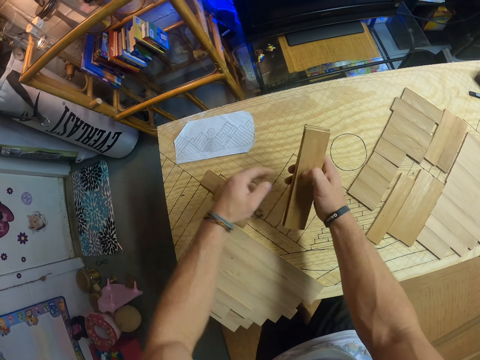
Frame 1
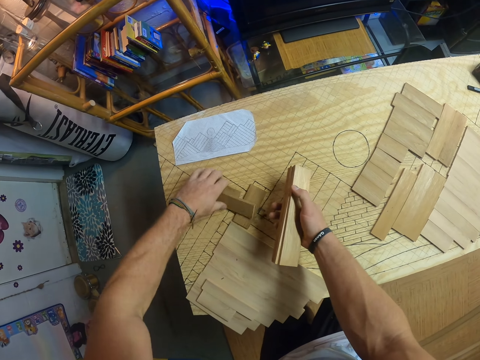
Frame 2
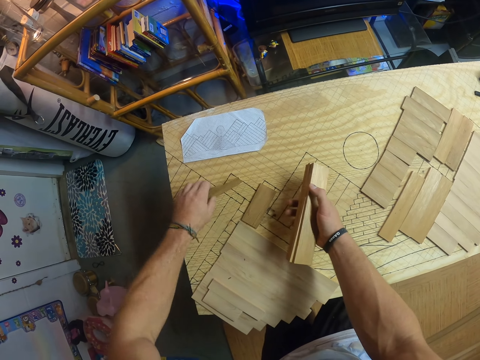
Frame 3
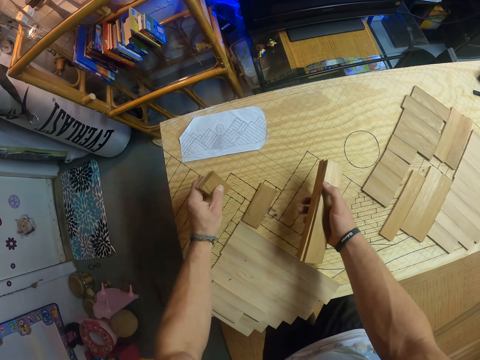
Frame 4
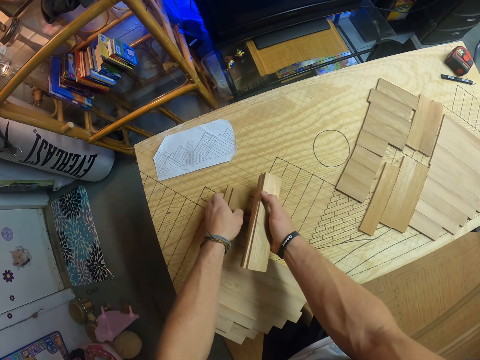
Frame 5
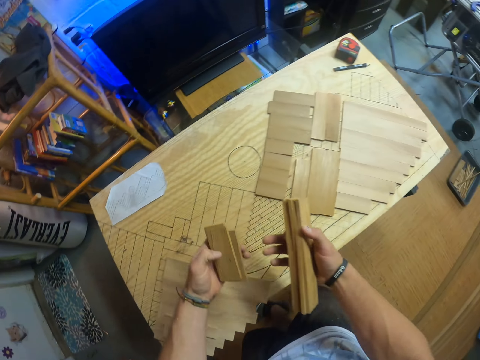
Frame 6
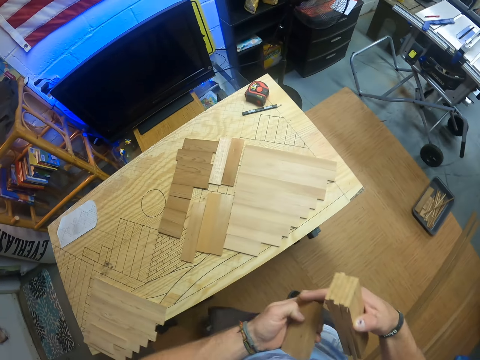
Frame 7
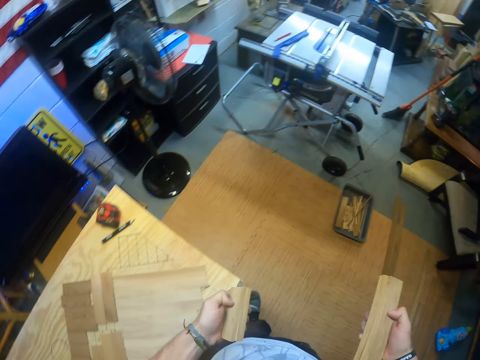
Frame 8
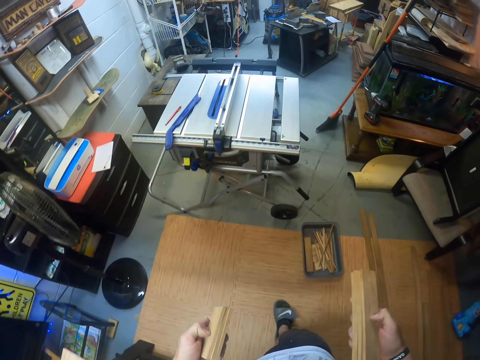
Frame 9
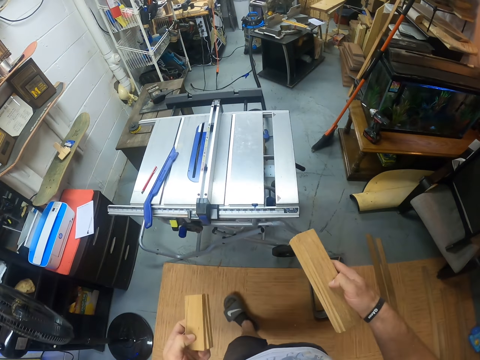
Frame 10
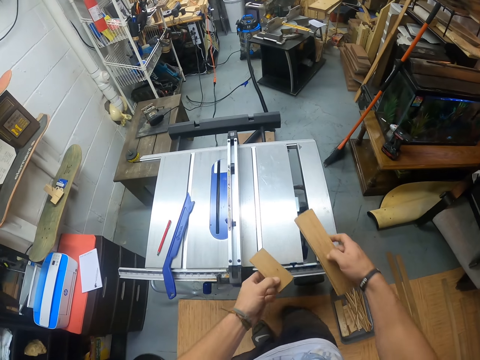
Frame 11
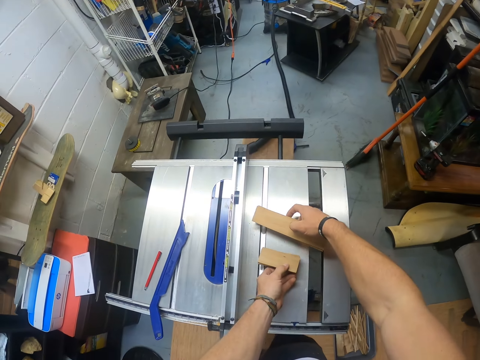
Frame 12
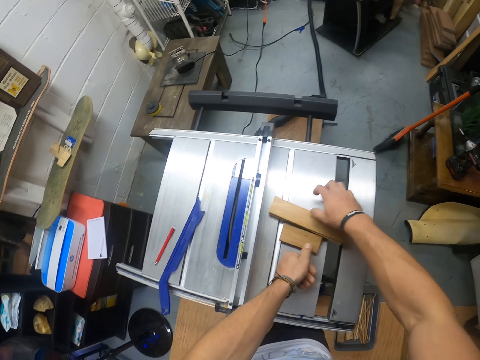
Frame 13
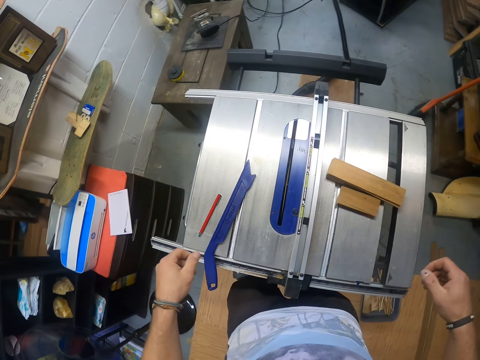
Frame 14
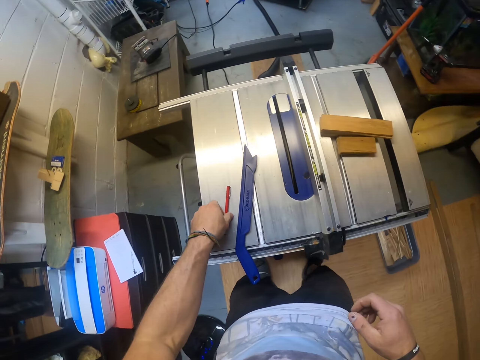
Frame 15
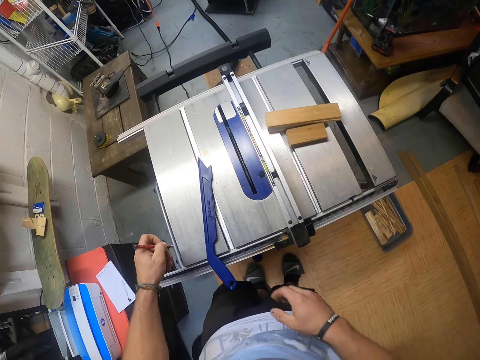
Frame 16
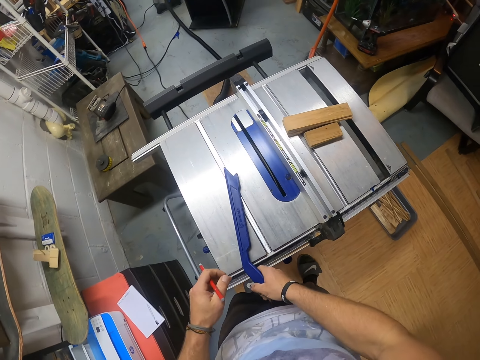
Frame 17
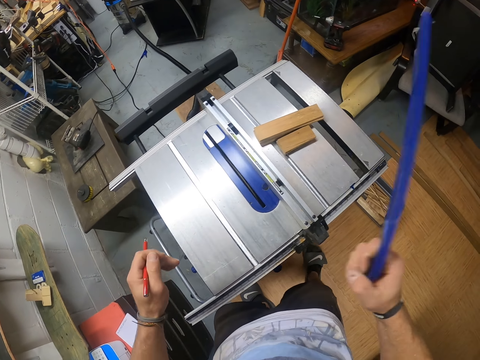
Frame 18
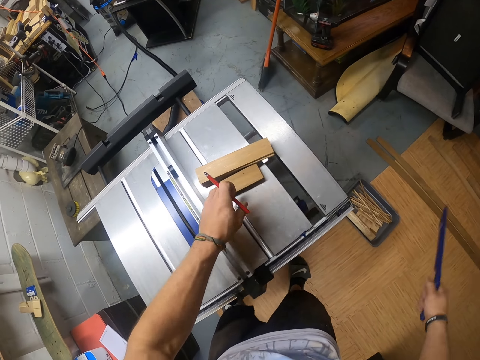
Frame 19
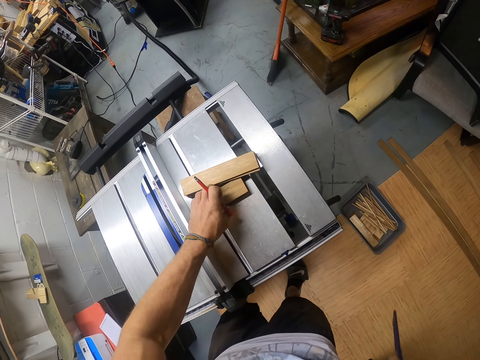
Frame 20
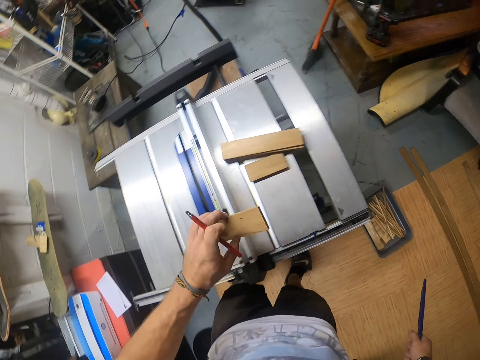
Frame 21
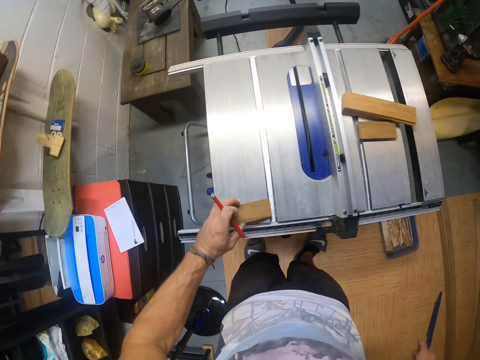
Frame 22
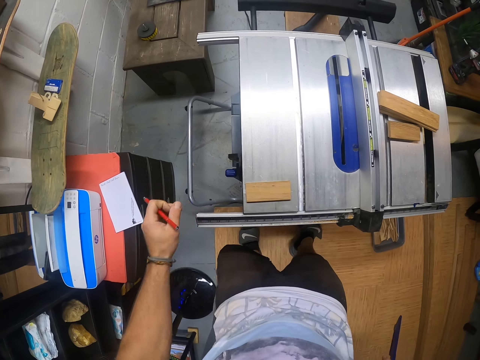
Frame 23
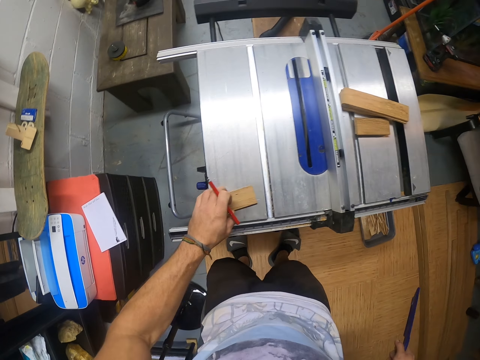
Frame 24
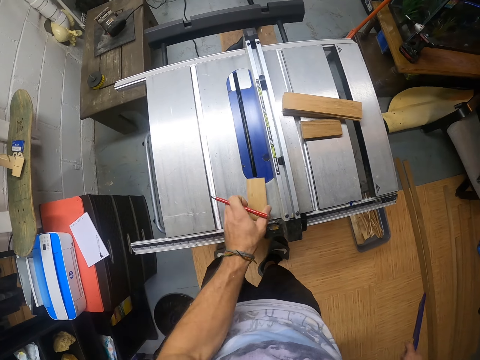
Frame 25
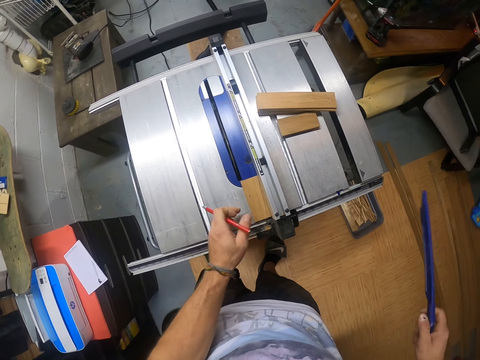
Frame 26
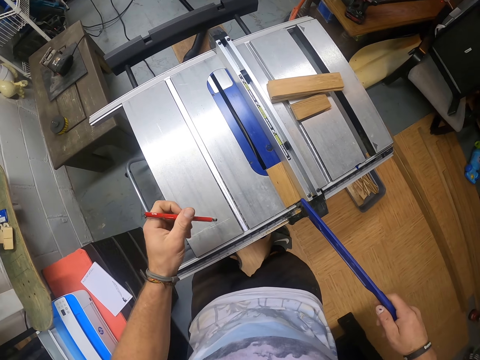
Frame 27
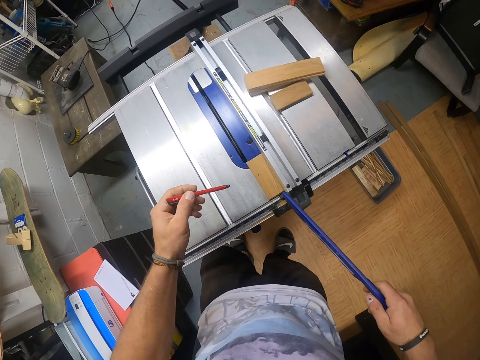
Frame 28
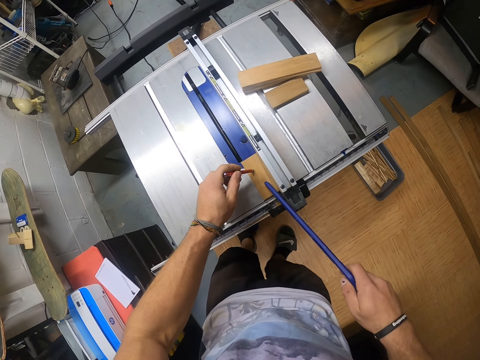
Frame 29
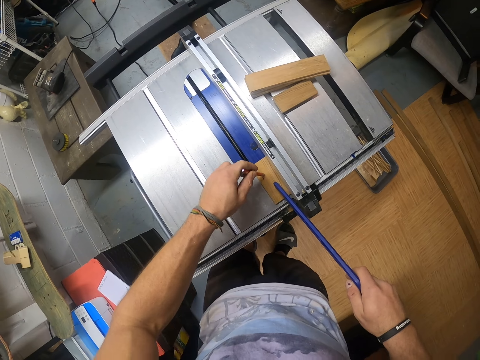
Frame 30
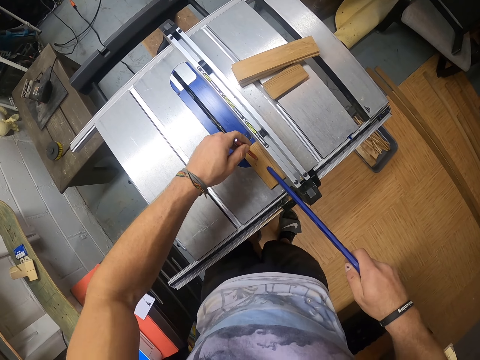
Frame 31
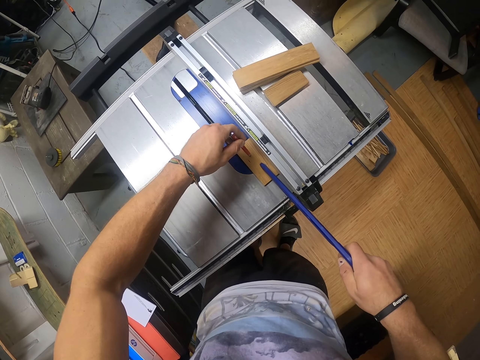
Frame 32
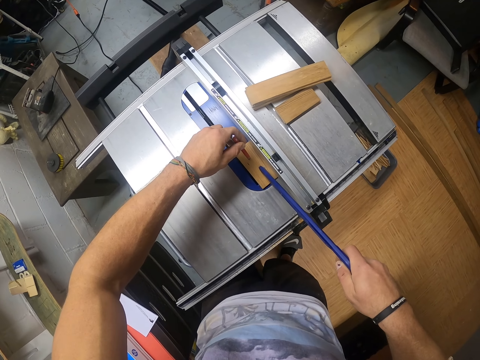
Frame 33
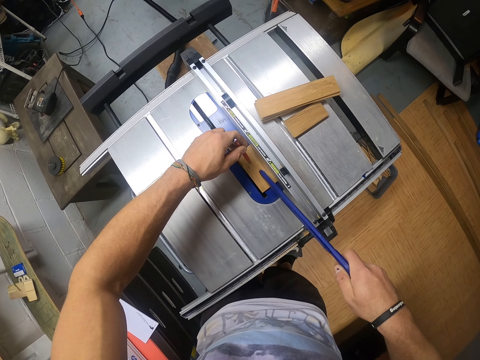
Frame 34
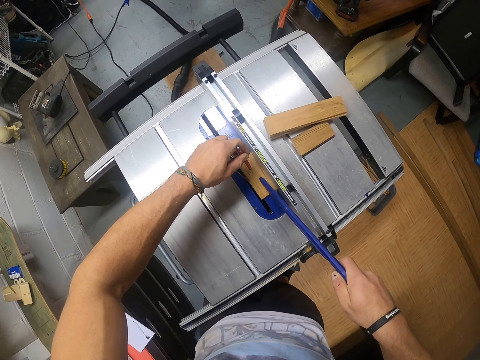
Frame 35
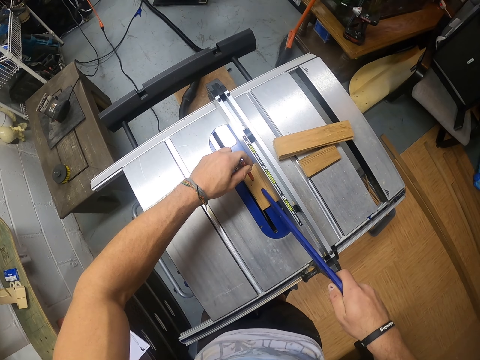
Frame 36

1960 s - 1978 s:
The camera wearer picks some strip wood from the table with his left hand. He carries the pieces of wood. He places the strip woods in his left hand on the table saw. He places the strip woods in his right hand on the table saw. He picks up the pen from the table saw with his left hand. He picks up the push stick from the table with his right hand. He picks up a strip wood from the stack of strip wood on the table saw with his left hand. He places the strip wood in his left hand on the table saw. He moves the strip wood on the table saw with his left hand. He places the pen in his left hand on the strip wood on the table saw. He pushes the strip wood between the rip gauge and the blade of the table saw with the push stick in his right hand.

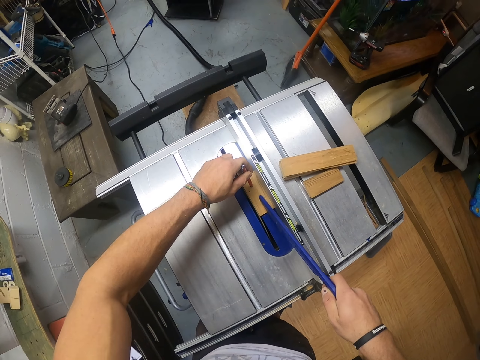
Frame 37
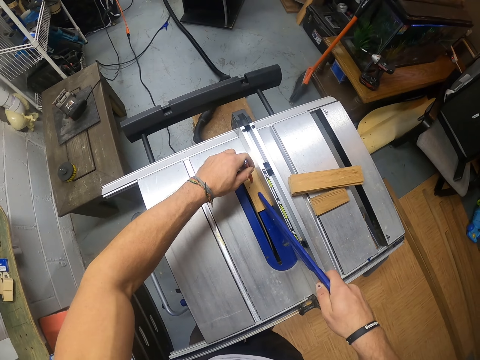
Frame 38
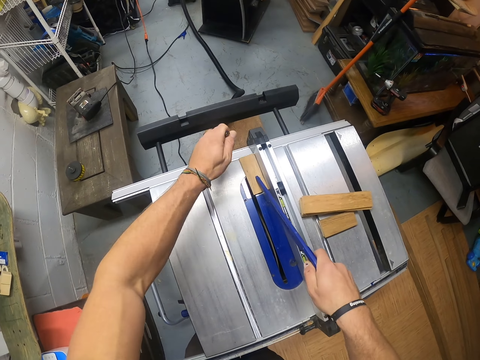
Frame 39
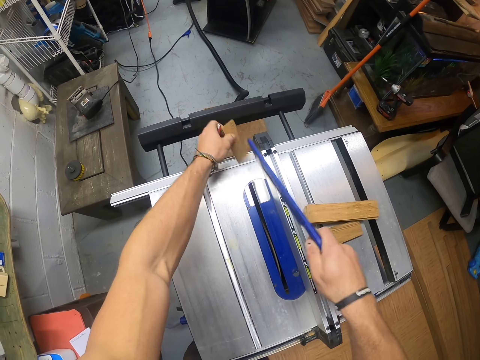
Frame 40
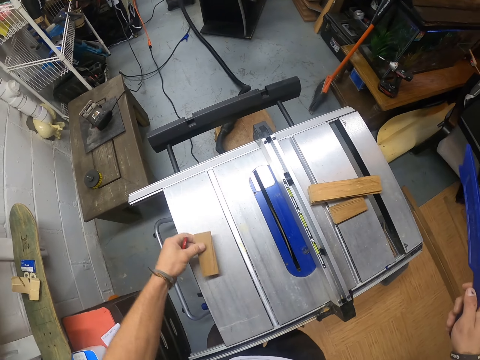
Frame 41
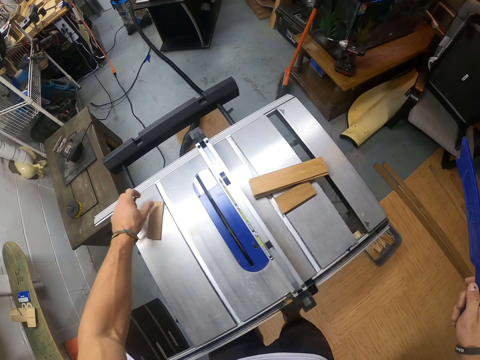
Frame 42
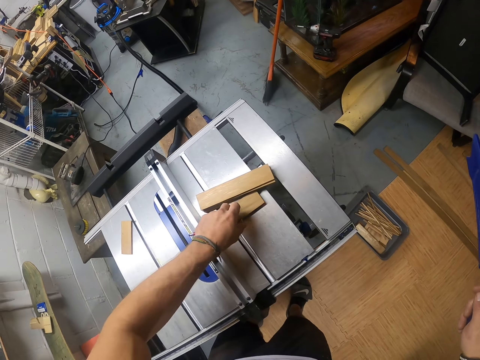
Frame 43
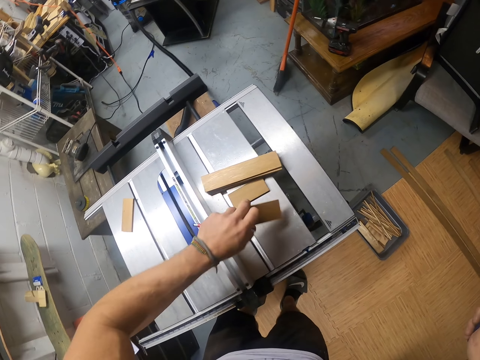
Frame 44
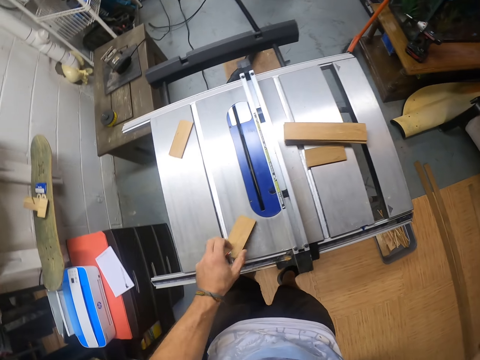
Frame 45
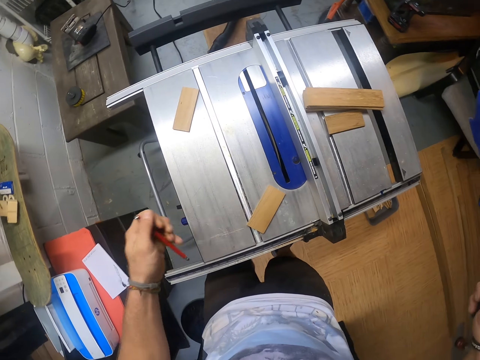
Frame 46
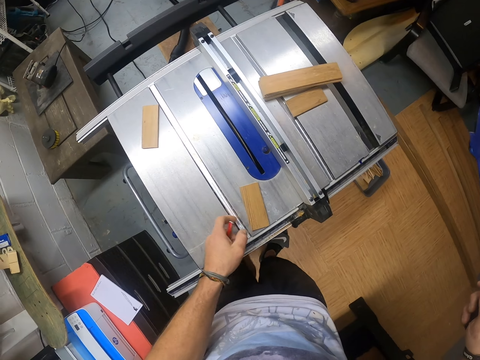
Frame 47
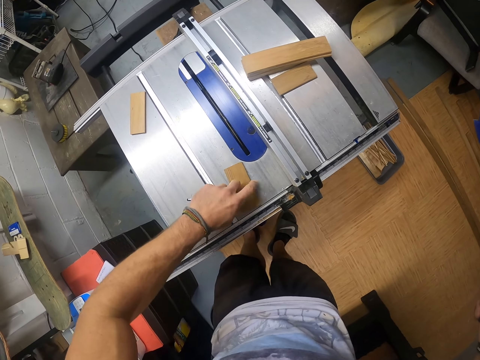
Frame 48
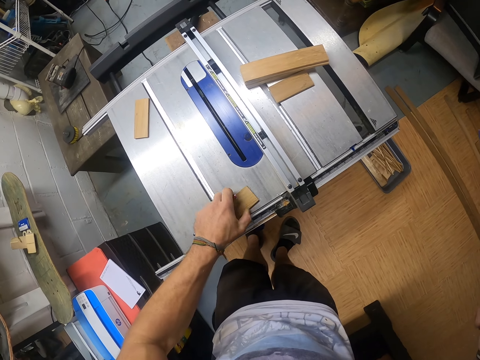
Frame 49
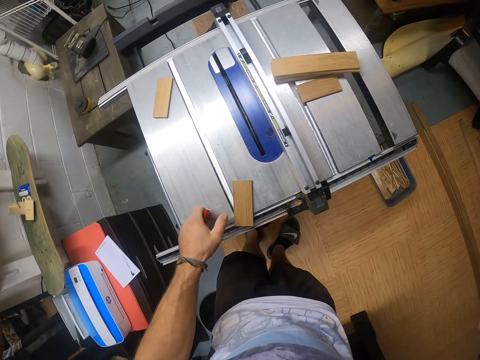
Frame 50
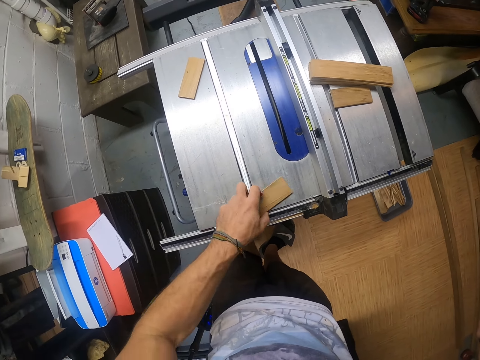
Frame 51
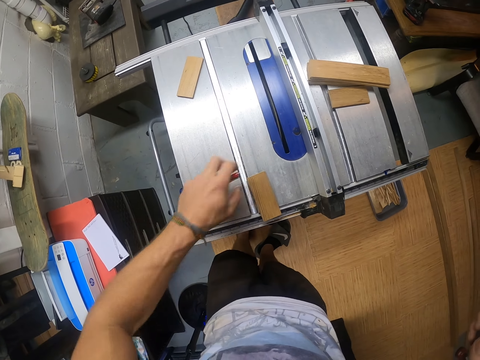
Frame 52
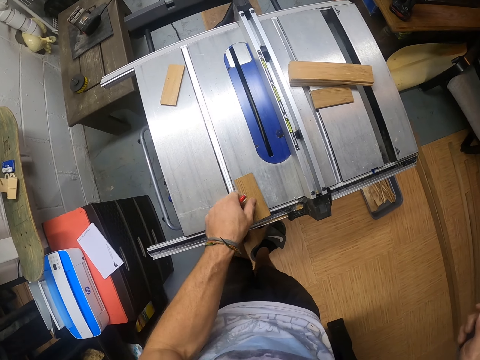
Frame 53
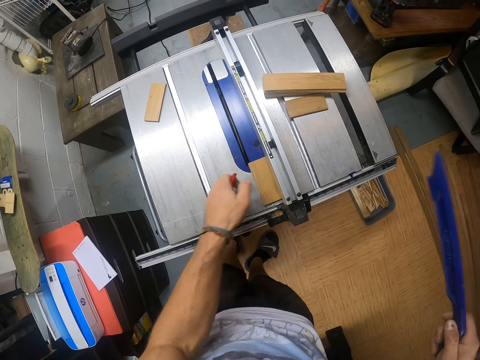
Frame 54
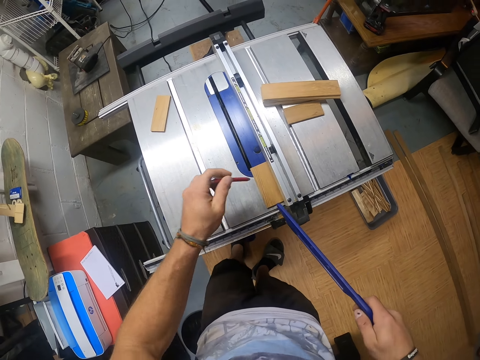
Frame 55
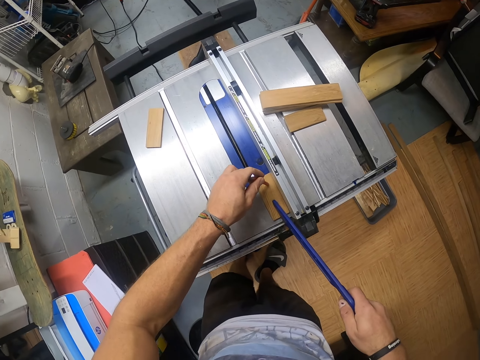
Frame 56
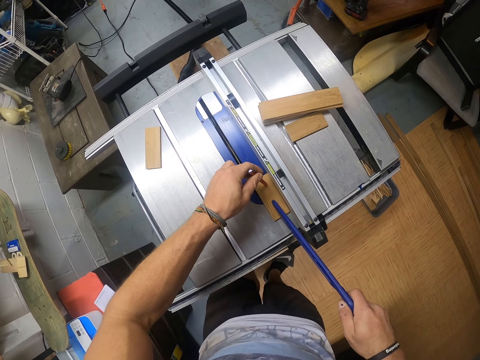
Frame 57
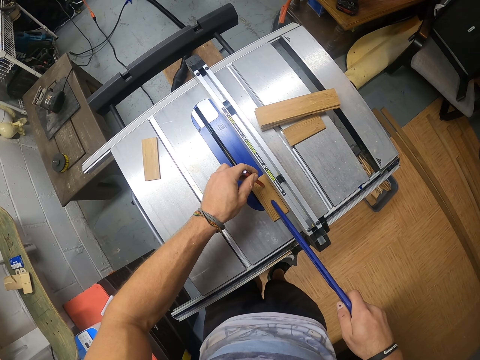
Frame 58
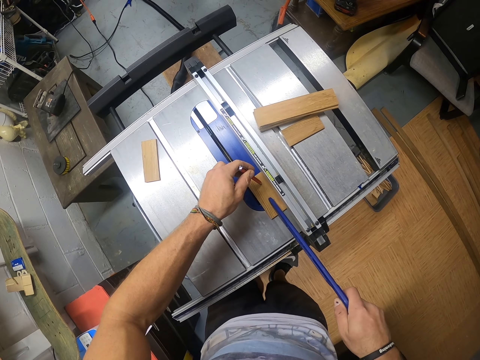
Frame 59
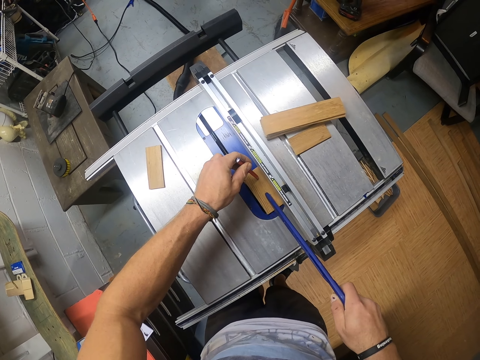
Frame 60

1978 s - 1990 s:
The camera wearer picks up the strip wood from the table saw with his left hand. He places the strip wood in his left hand on the table saw. He picks up a strip wood from the stack of strip wood on the table saw with his left hand. He places the strip wood in his left hand on the table saw. He moves the strip wood on the table saw with his left hand. He picks up a piece of wood. He places the pen in his left hand on the strip wood on the table saw. He pushes the strip wood between the rip gauge and the blade of the table saw with the push stick in his right hand.
